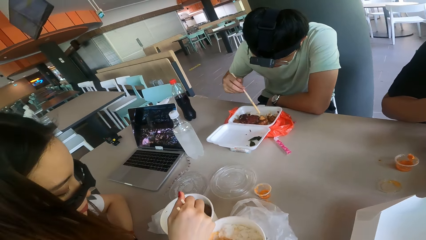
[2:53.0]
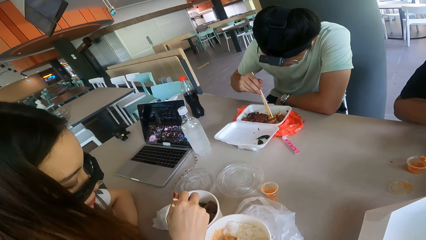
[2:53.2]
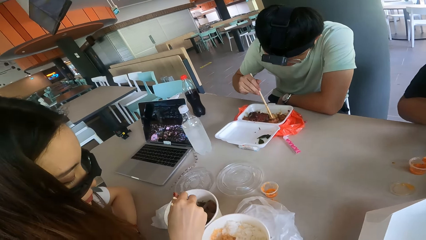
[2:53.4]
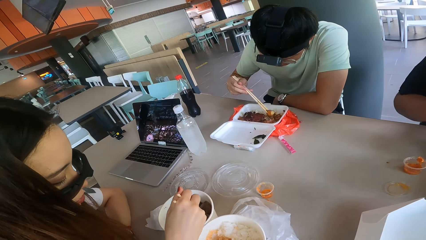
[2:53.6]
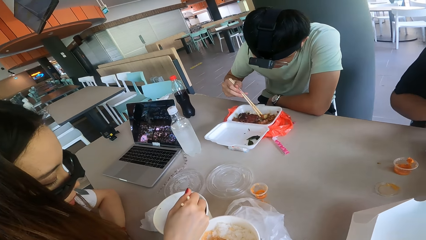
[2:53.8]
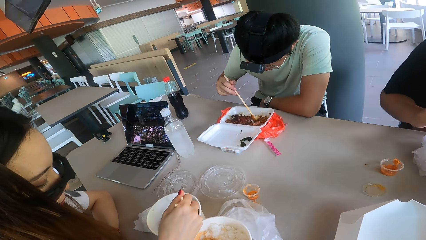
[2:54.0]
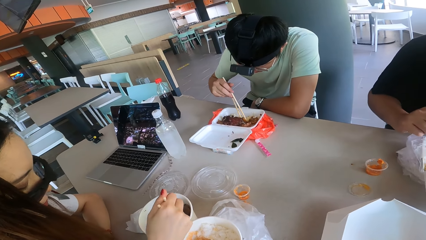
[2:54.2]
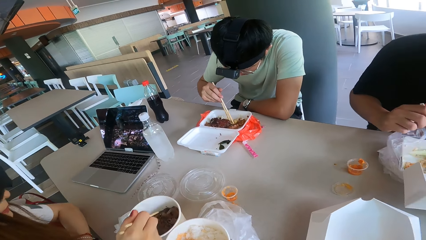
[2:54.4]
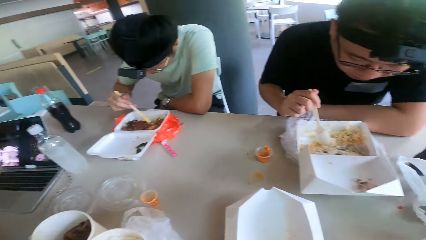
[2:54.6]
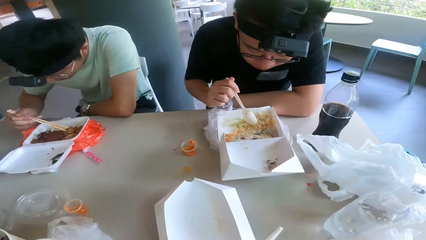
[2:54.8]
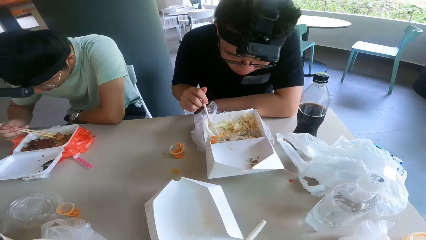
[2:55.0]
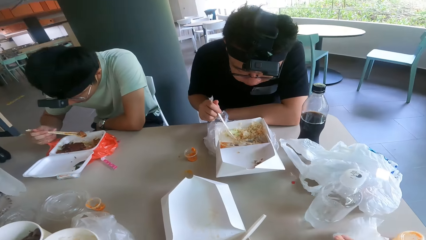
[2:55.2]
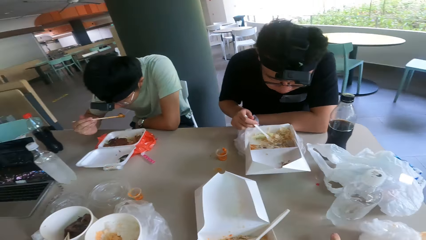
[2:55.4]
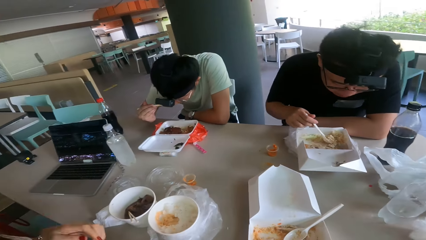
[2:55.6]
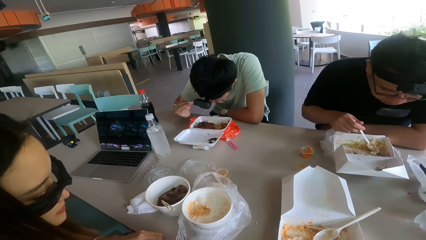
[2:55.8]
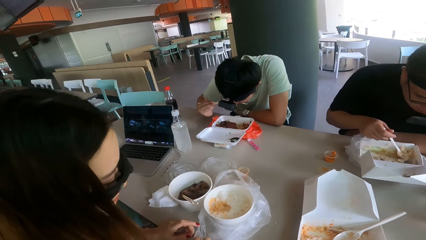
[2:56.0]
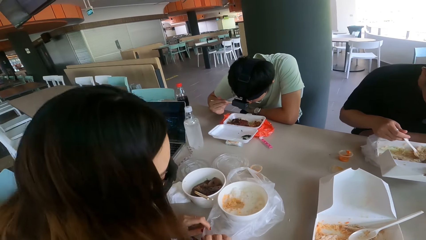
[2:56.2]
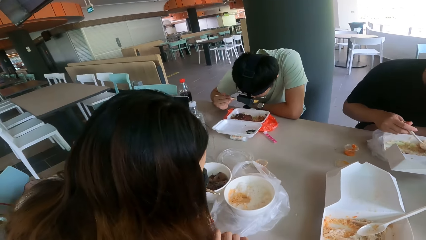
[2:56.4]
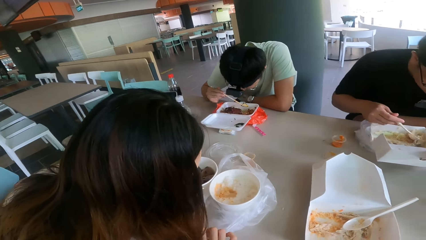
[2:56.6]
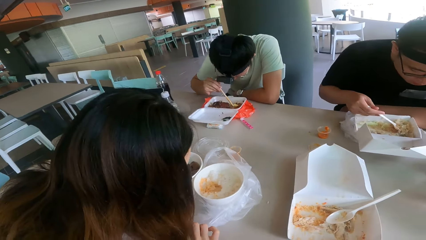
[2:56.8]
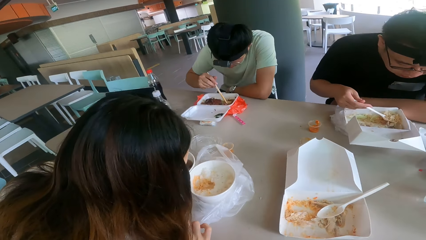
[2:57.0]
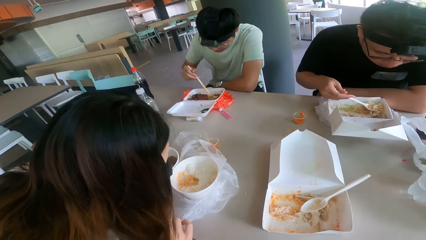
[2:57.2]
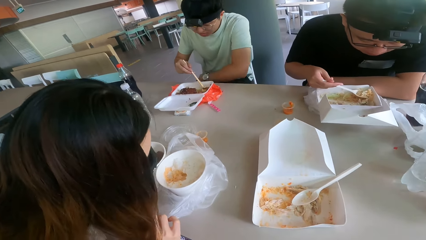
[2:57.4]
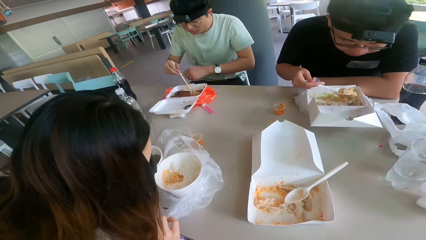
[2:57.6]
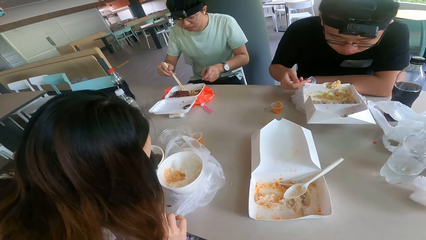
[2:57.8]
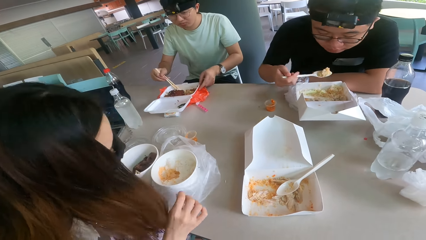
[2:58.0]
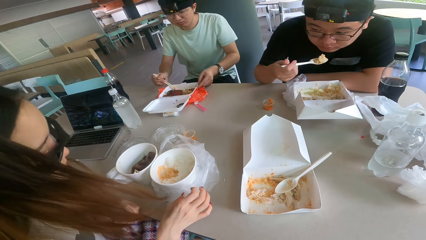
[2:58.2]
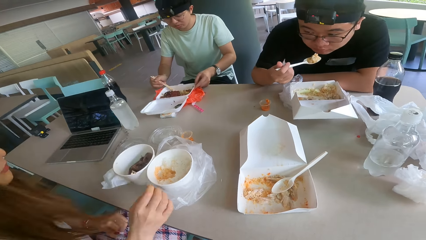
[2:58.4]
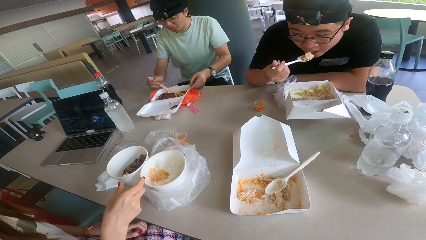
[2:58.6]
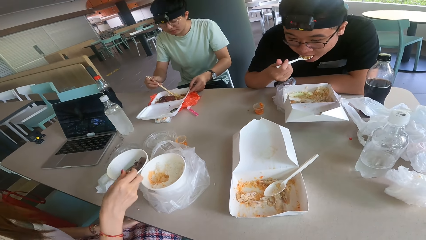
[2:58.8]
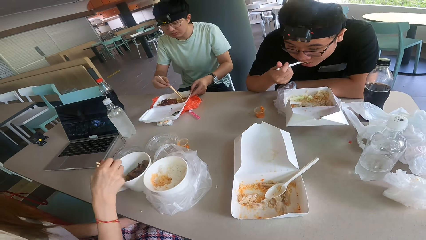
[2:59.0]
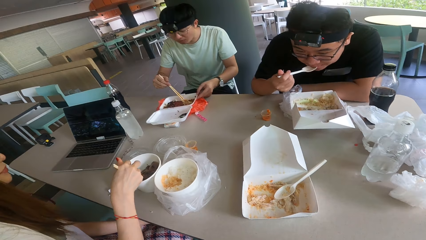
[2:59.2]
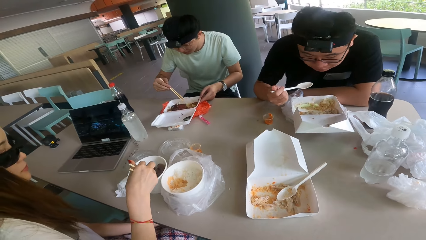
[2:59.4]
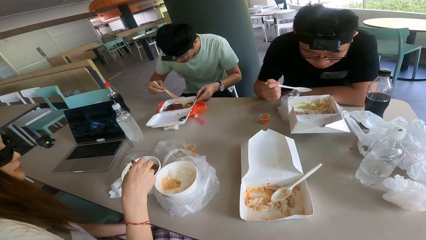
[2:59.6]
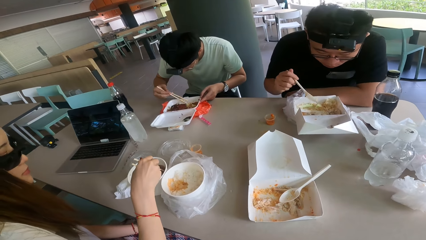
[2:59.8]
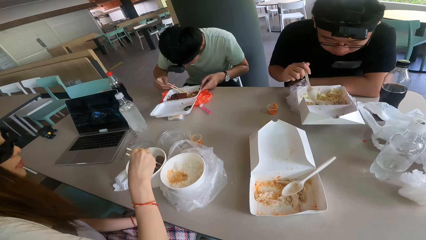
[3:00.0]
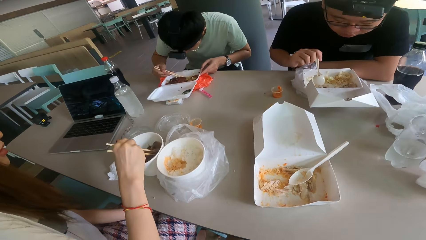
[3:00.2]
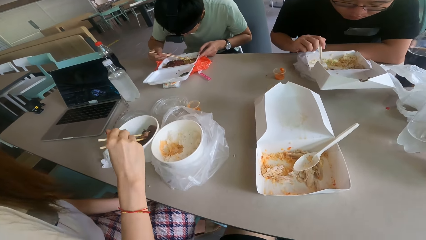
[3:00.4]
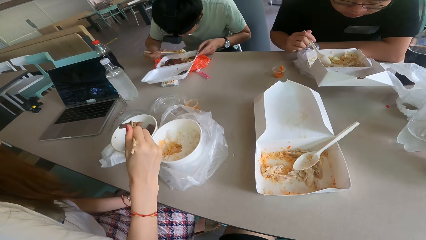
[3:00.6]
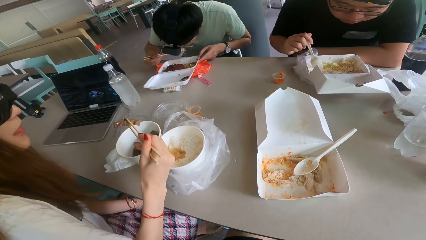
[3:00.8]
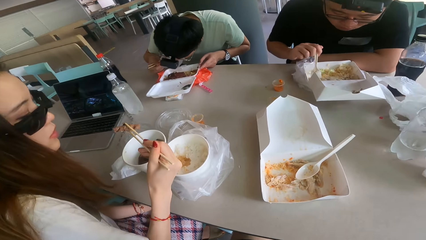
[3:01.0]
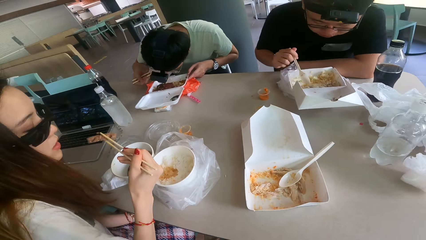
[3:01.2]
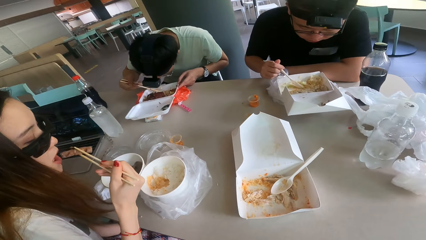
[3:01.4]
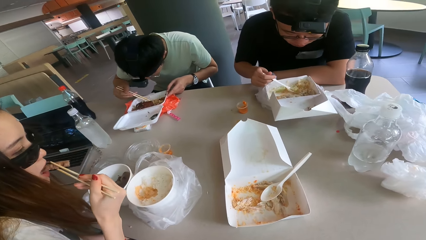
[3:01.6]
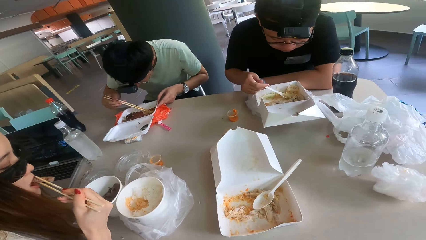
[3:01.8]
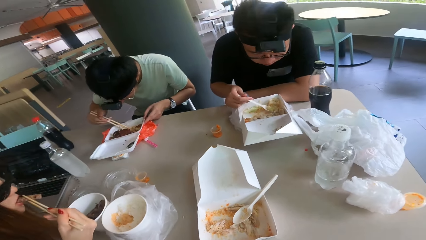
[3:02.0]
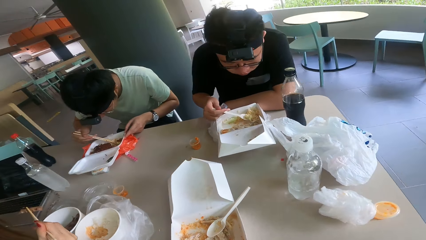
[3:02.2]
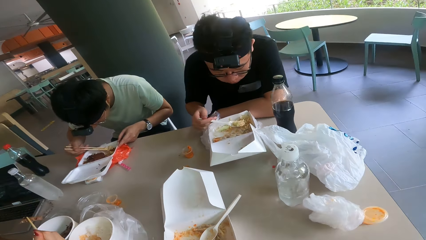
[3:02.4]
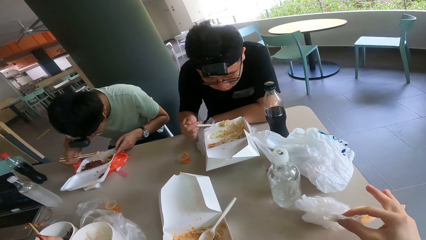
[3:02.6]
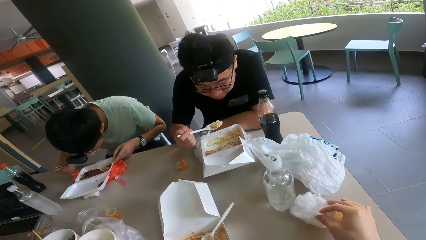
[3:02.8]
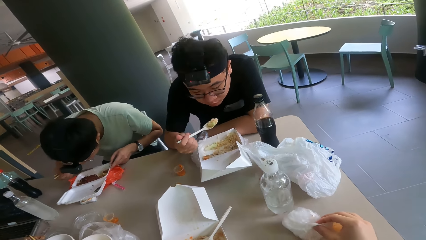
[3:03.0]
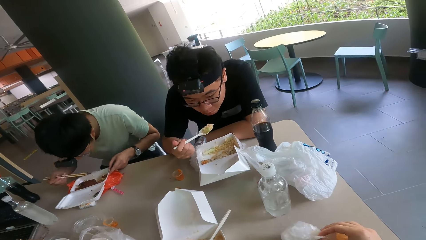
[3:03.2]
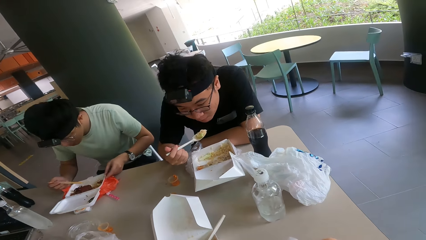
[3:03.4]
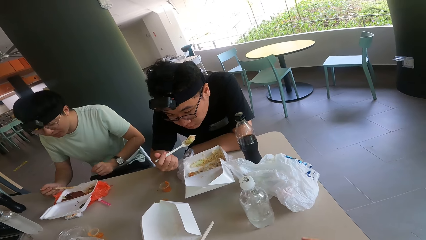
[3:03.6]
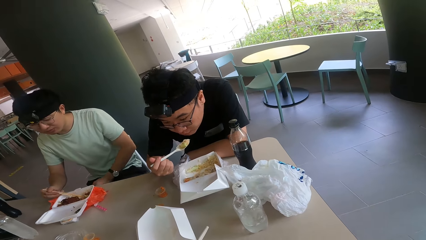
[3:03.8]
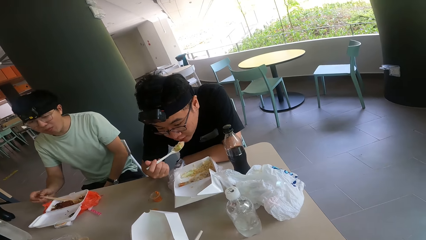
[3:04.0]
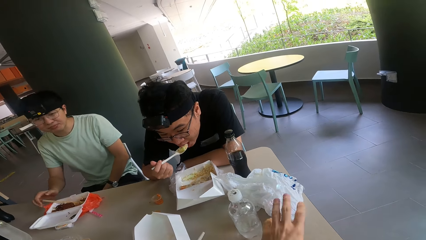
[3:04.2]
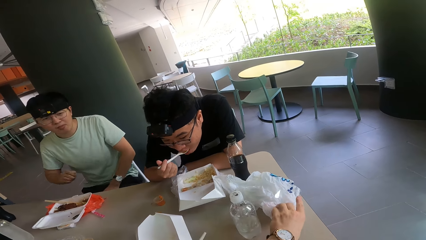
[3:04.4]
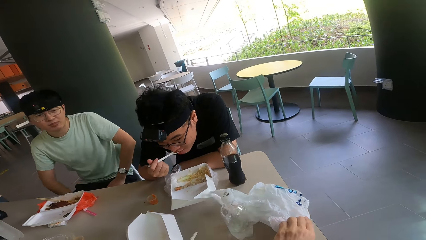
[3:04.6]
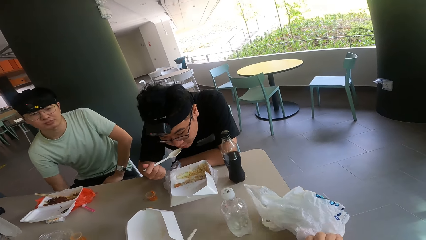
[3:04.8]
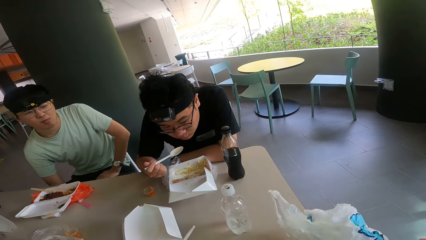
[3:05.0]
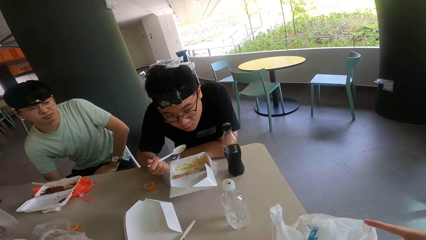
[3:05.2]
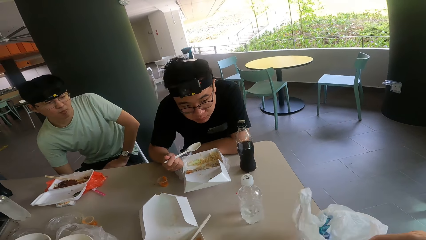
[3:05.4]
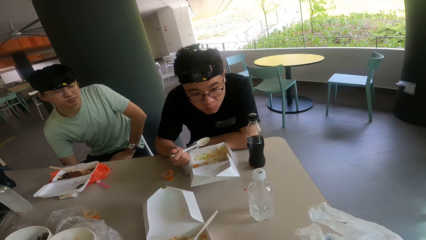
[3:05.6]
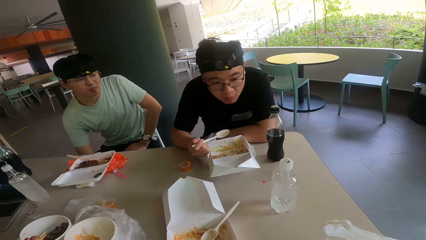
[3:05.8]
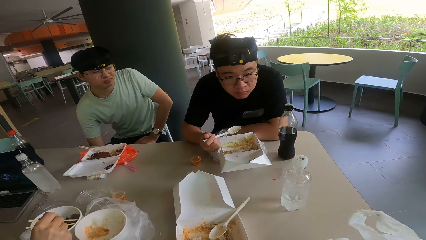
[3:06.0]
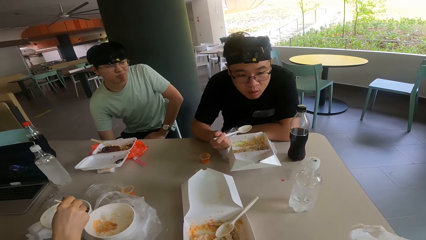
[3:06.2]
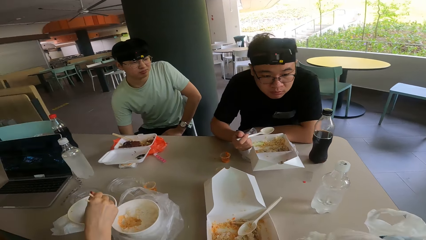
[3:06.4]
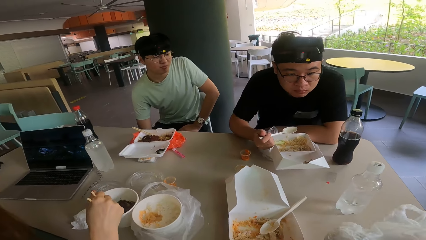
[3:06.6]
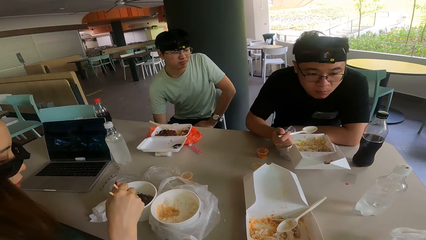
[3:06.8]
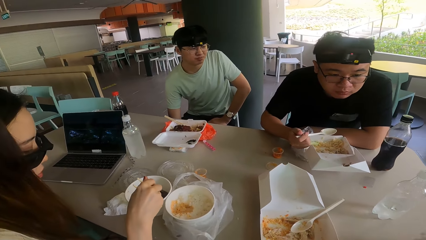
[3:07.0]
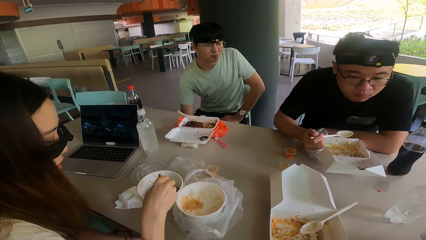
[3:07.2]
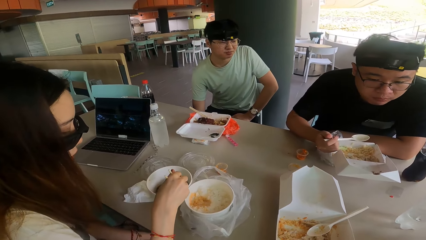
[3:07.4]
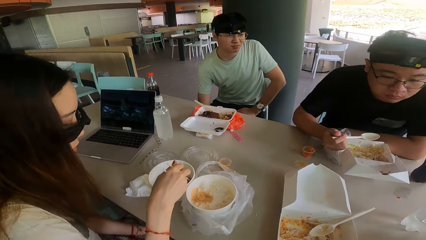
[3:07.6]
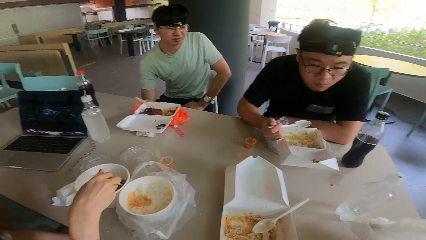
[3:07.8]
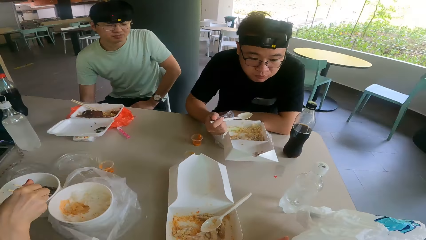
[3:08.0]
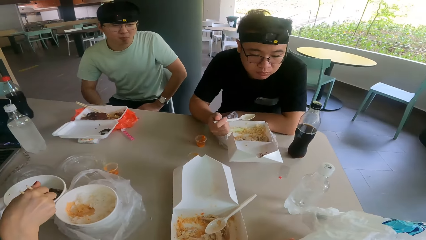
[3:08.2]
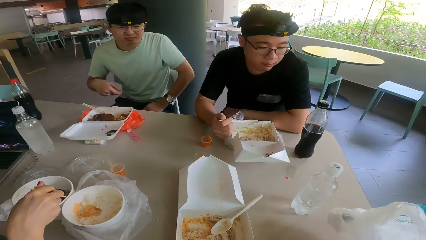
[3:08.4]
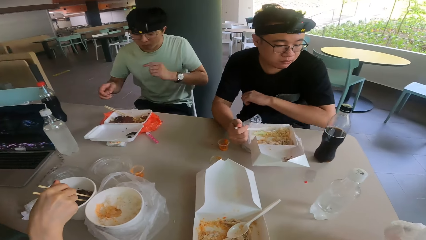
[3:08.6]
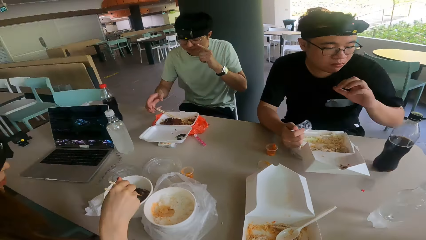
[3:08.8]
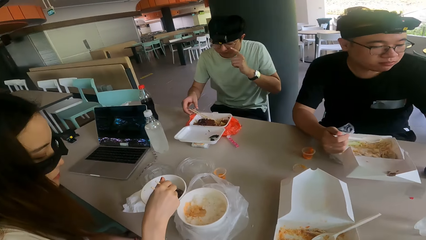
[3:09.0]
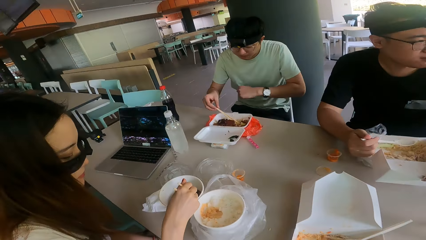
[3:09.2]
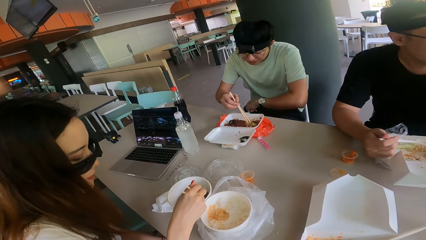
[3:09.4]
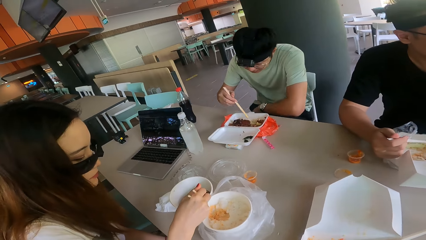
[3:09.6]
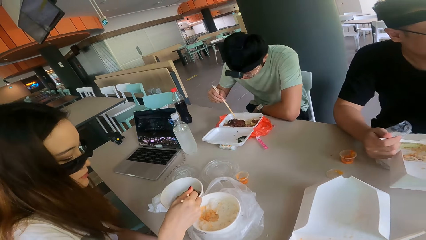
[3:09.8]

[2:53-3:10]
The camera wearer stares at the food. They touch the polythene paper on top of the table, and pick up the paper from the table.
